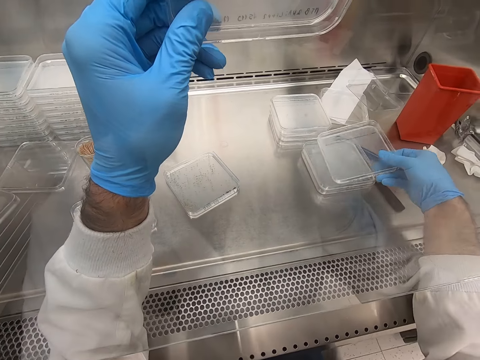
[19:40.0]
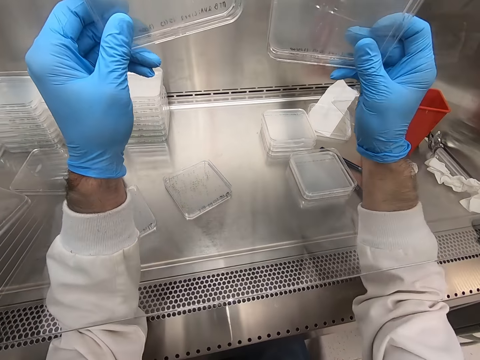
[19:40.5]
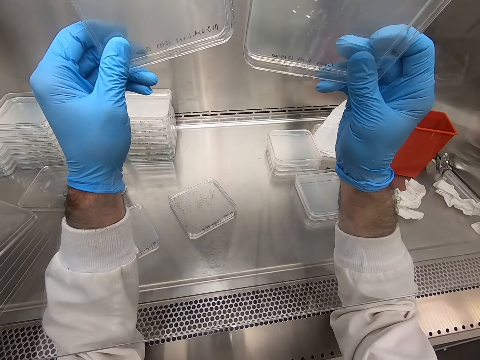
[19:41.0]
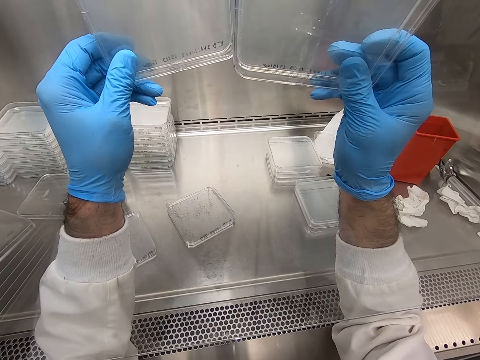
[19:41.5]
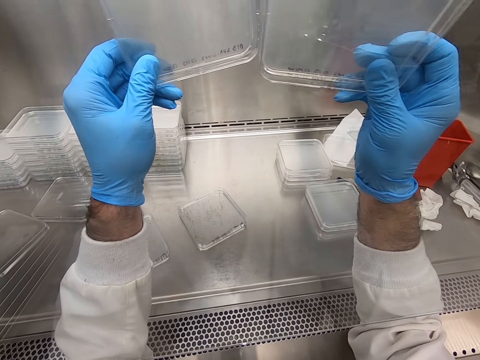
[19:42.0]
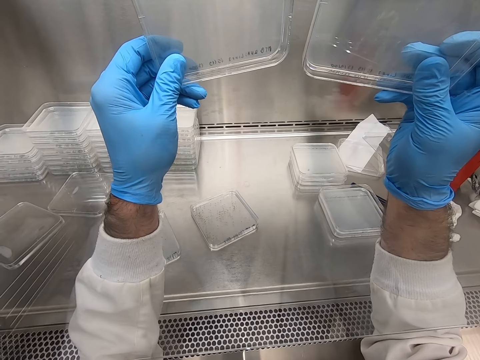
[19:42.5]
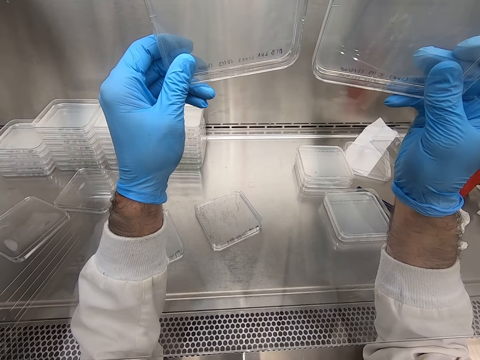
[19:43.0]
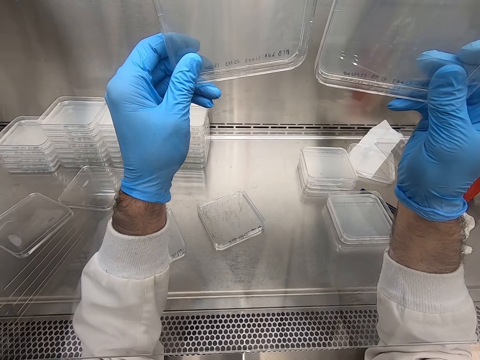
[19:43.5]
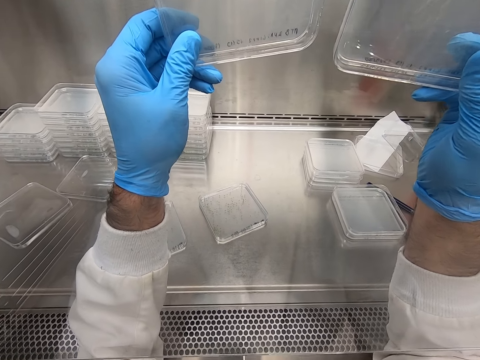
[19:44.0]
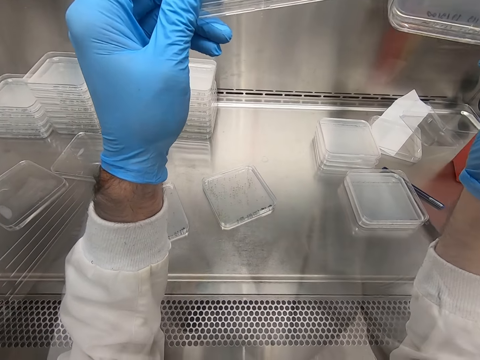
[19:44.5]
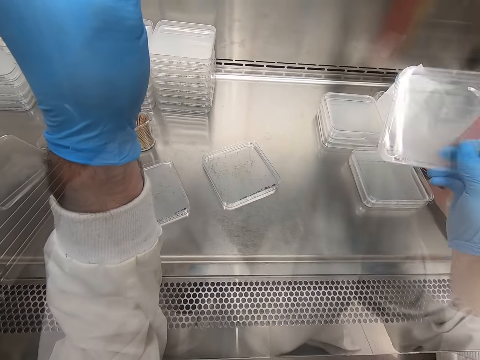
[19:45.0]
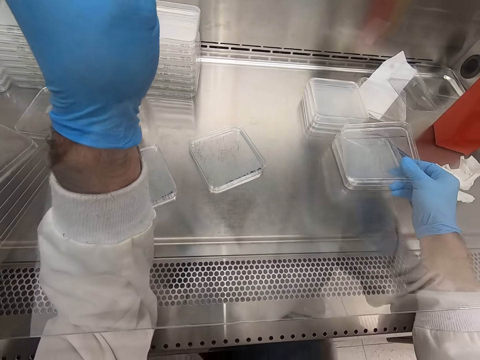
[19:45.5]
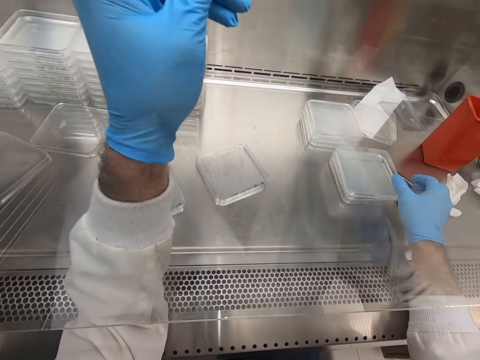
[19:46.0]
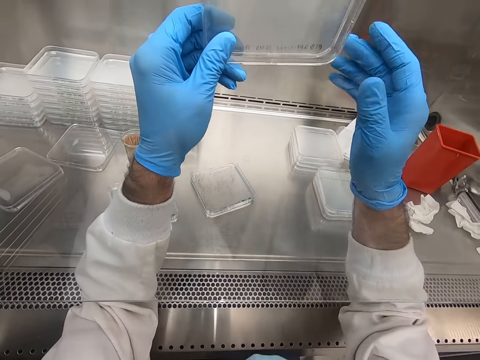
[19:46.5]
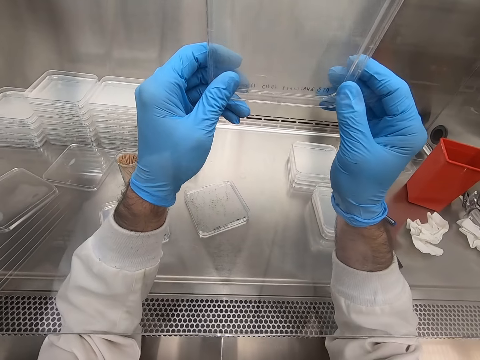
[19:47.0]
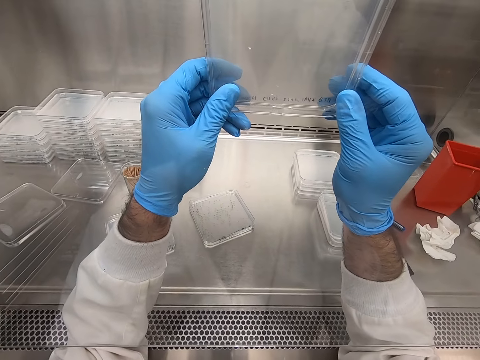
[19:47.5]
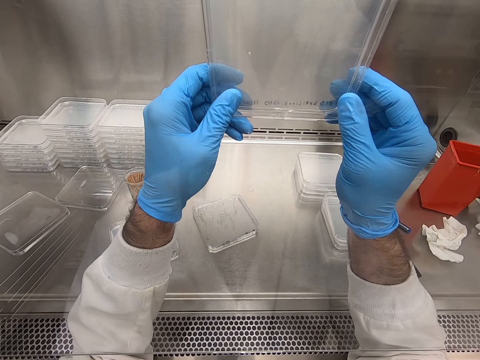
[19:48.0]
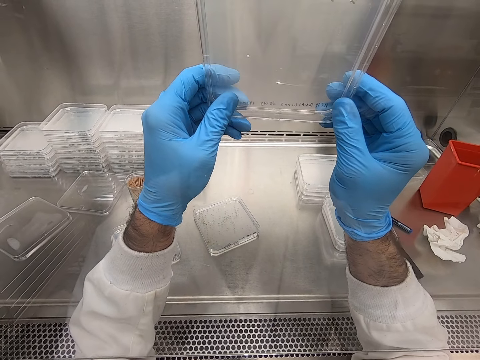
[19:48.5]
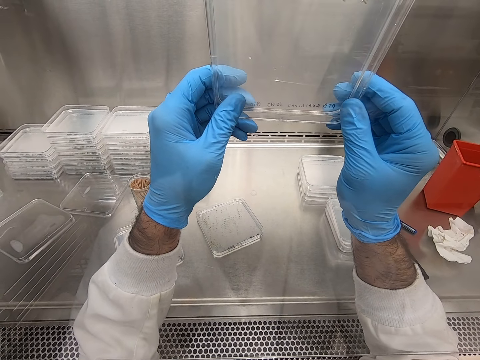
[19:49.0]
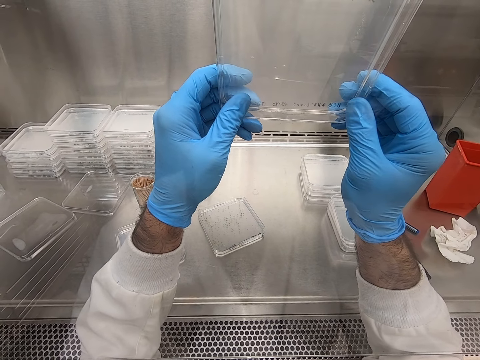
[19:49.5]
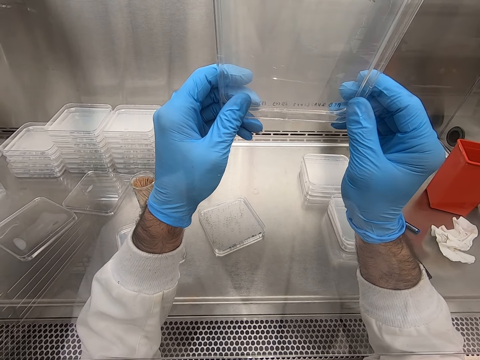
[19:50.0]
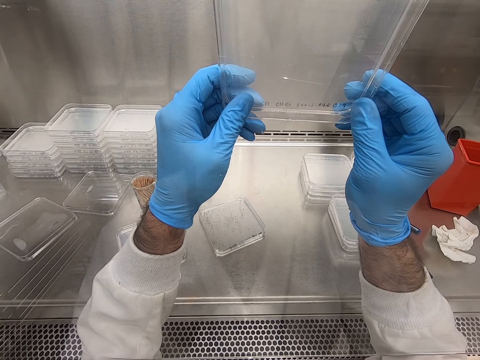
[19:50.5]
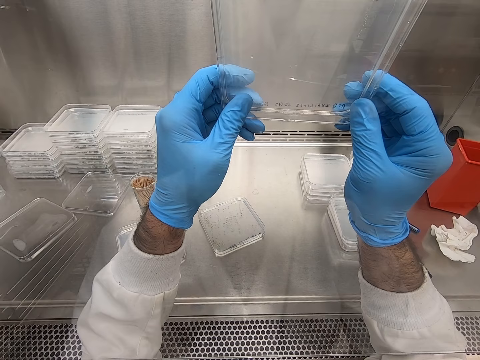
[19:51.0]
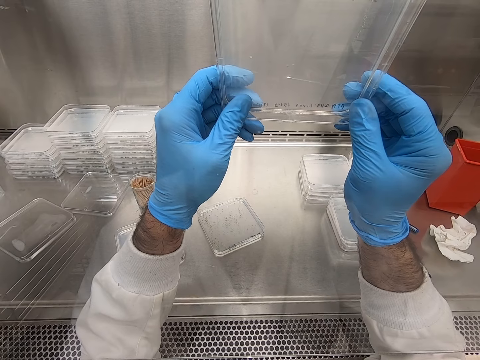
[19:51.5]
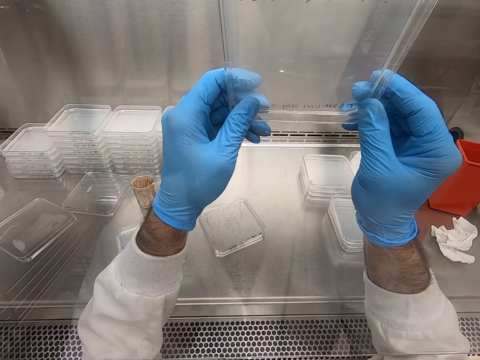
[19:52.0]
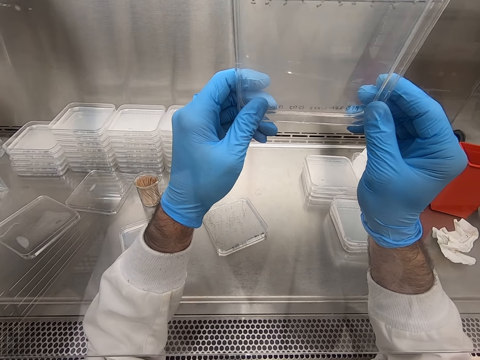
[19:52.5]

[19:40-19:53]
The camera wearer picks up a plate or acrylic sheet. They look through the plate. They hold the acrylic sheets. They drop the acrylic sheet. They hold the acrylic sheet. They look at a glass.

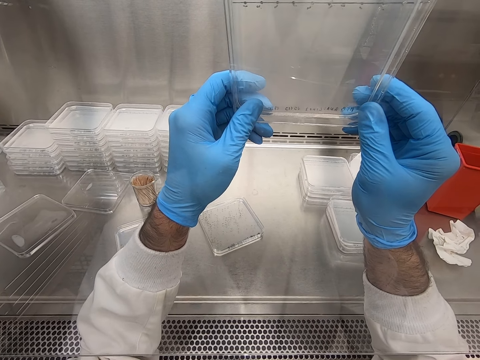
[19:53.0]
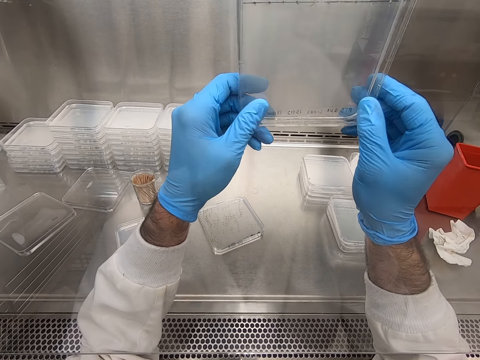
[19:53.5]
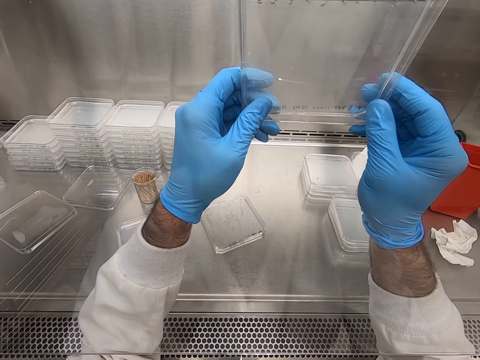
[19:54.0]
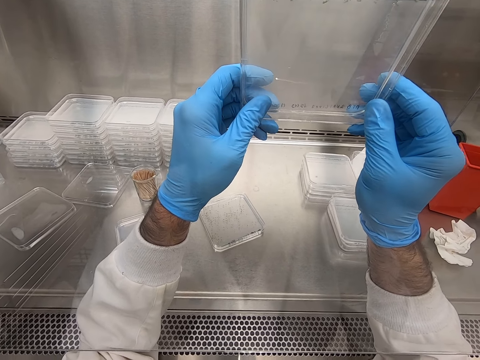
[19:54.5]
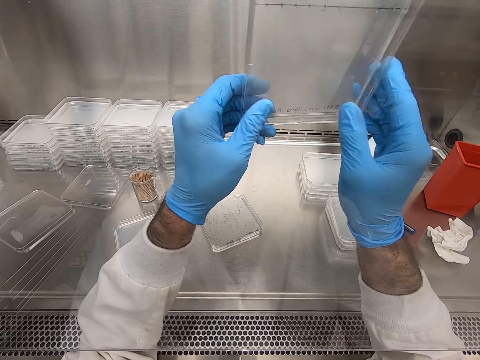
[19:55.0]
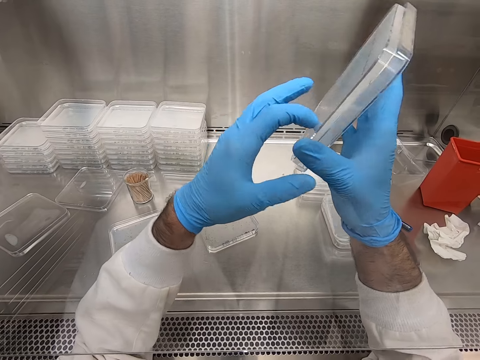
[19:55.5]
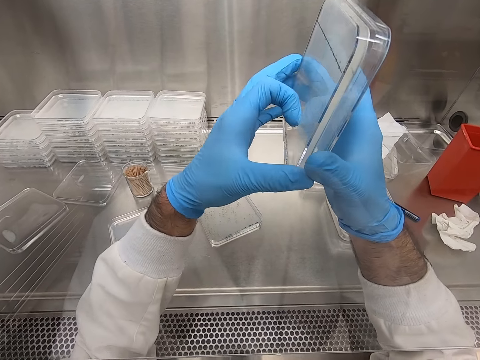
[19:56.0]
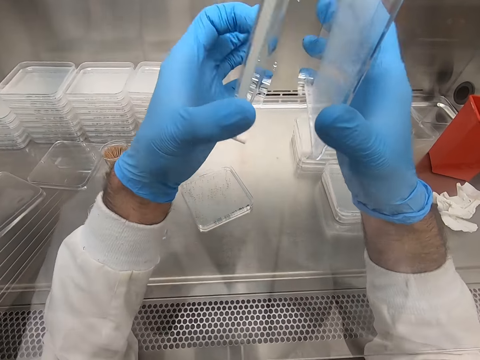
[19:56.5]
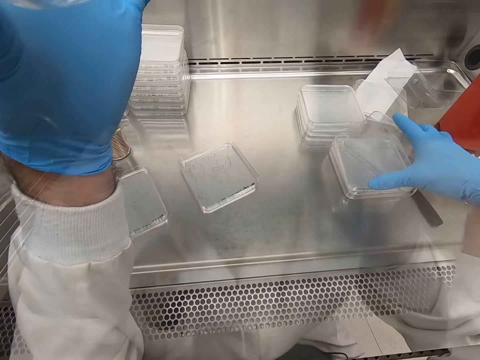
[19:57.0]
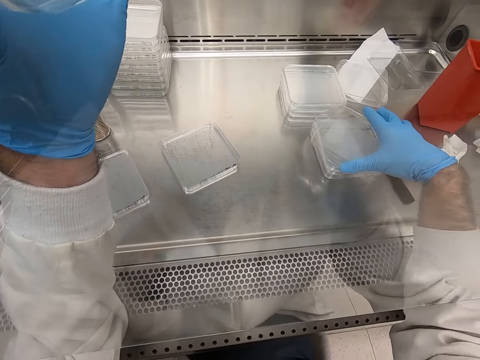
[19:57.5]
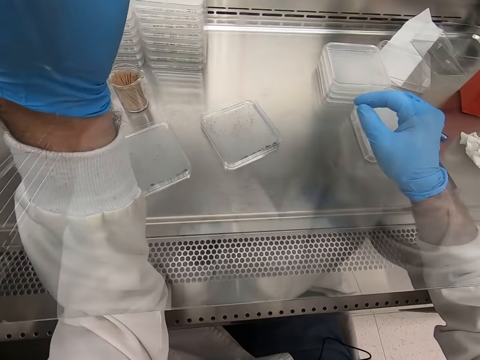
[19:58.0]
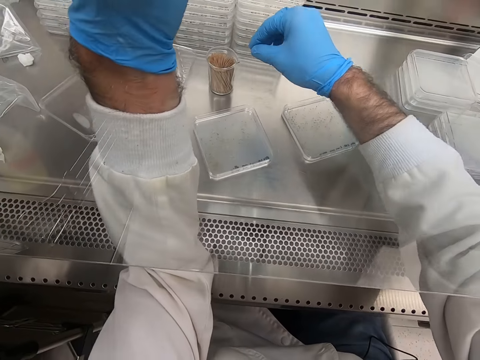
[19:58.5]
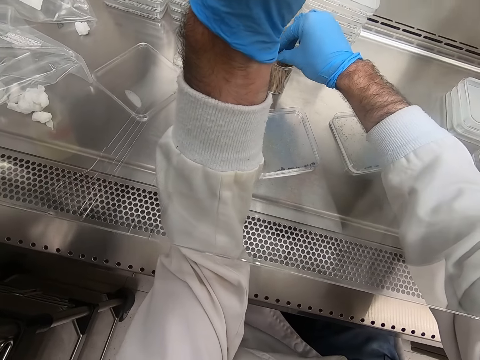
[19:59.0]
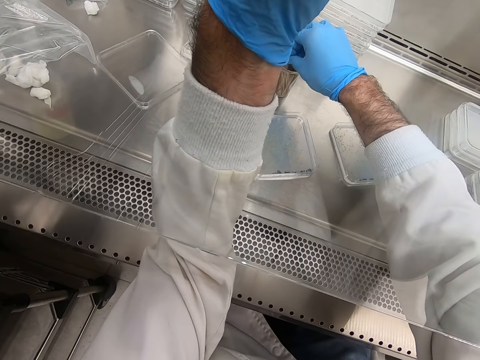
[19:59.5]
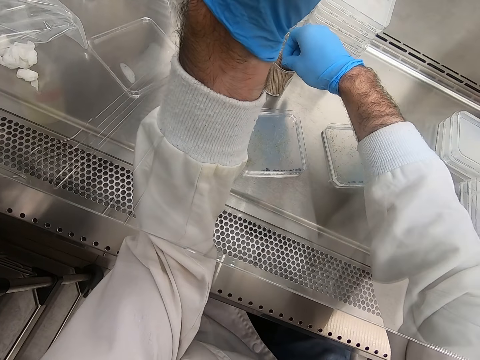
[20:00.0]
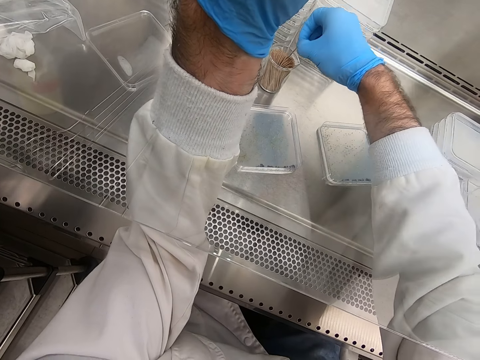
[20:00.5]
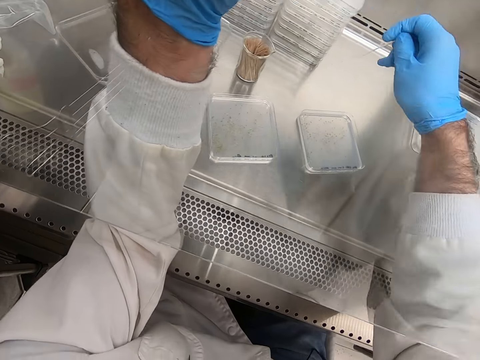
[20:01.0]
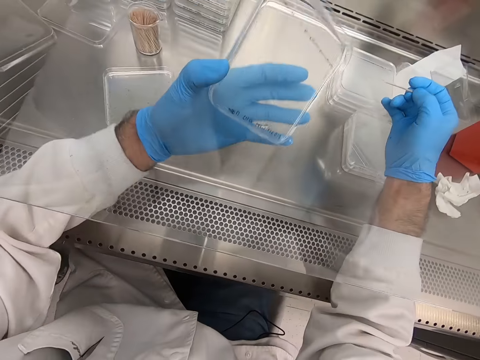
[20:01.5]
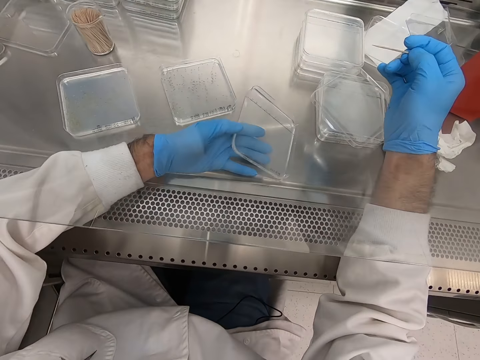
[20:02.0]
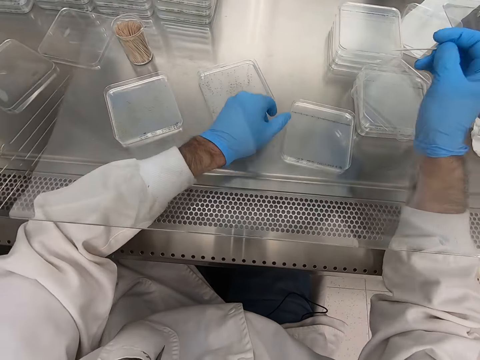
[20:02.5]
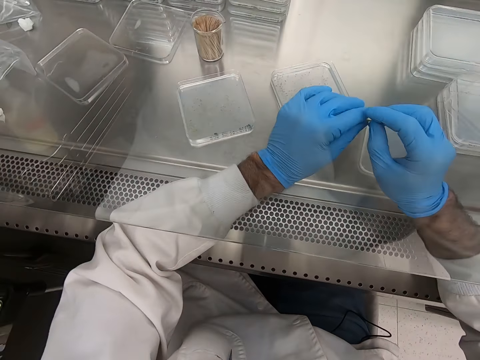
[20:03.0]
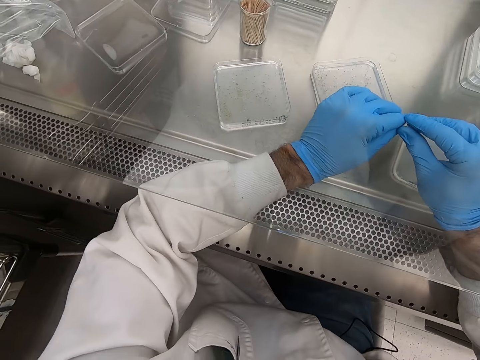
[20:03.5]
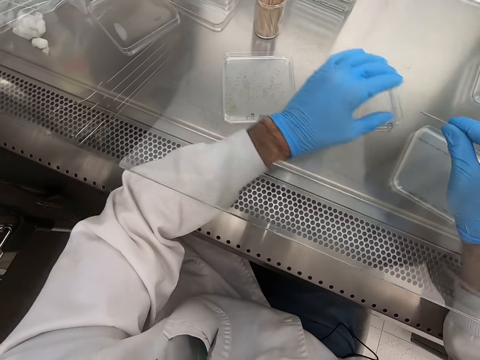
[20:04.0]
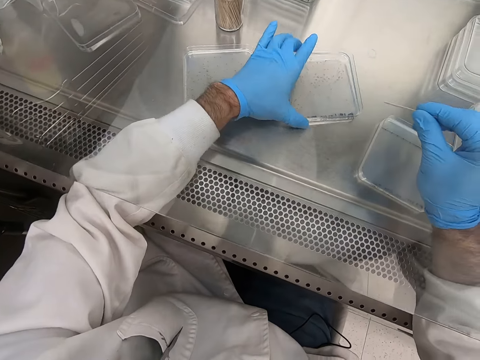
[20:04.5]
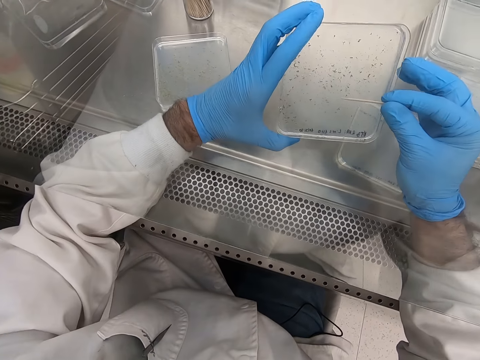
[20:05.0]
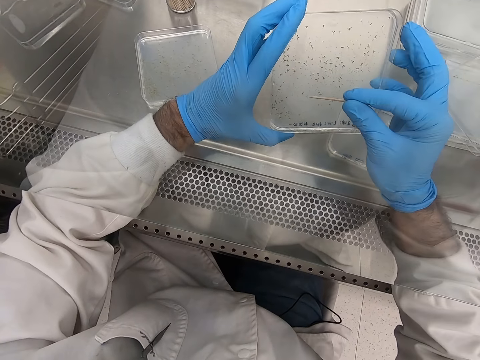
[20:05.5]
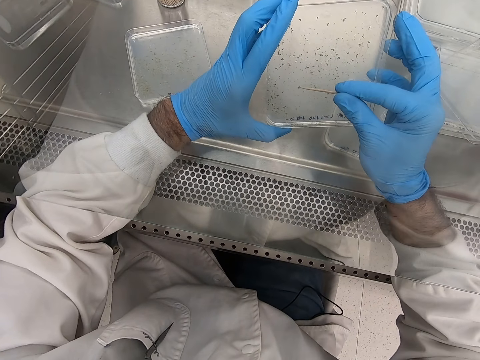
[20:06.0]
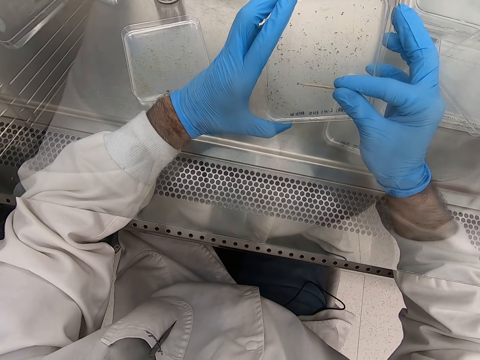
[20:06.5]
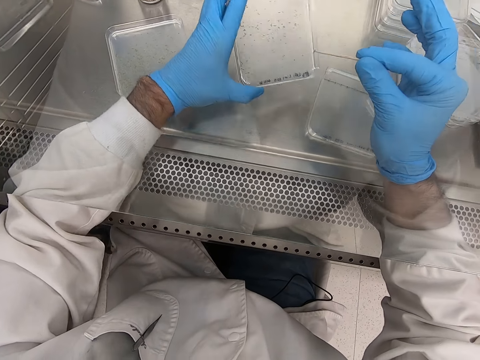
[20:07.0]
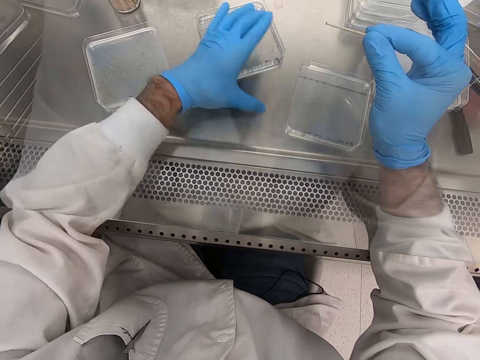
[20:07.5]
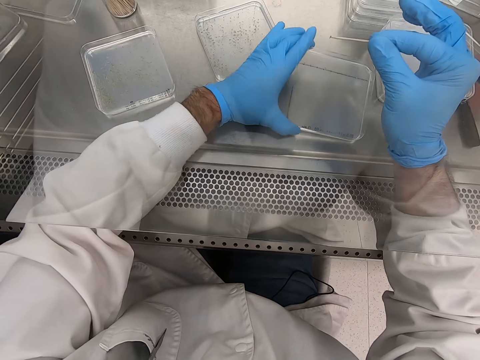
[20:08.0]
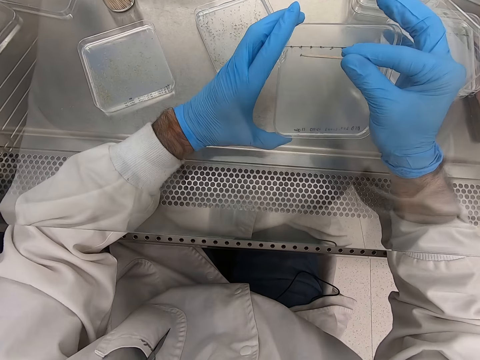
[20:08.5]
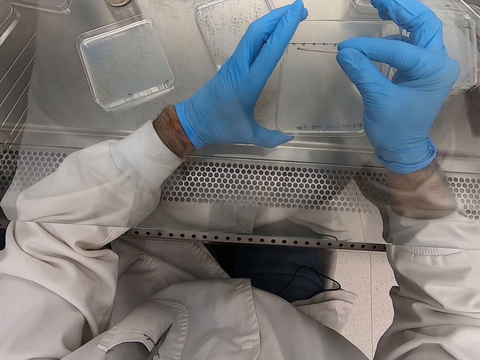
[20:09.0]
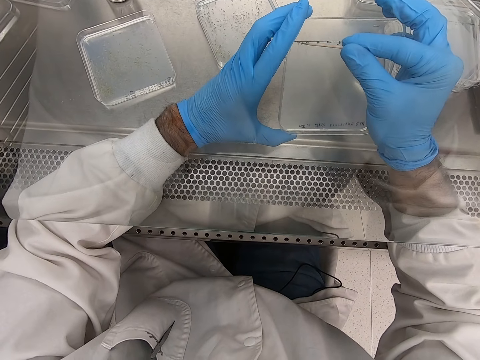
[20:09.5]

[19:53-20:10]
The camera wearer turns the glass or acrylic sheet. They separate the acrylic sheets. They put one glass down. They pick up a toothpick. They drop the acrylic sheet. They pick up the acrylic sheet. They remove particles from the acrylic sheet. They pick up a tiny thing with the toothpick. They put the acrylic sheet on the table. They pick up the acrylic sheet.
